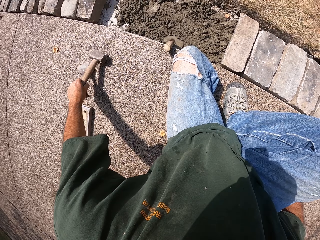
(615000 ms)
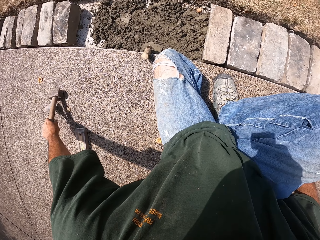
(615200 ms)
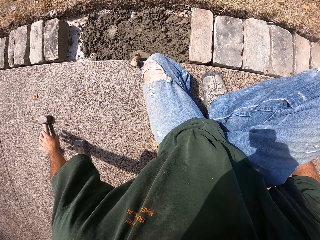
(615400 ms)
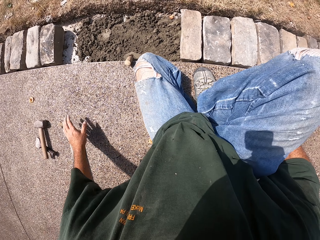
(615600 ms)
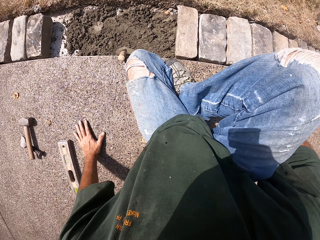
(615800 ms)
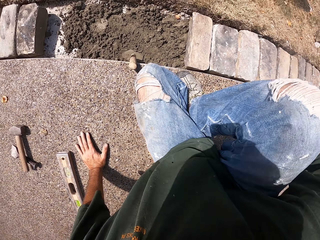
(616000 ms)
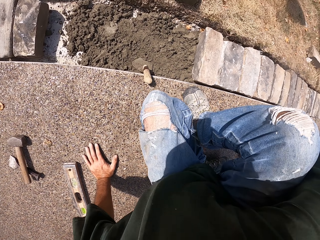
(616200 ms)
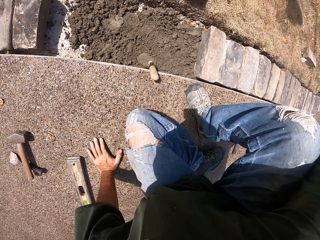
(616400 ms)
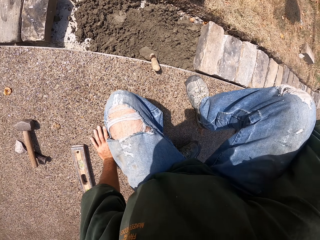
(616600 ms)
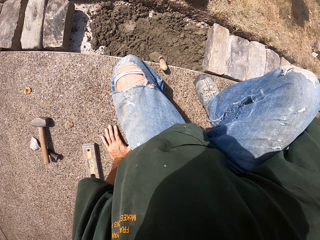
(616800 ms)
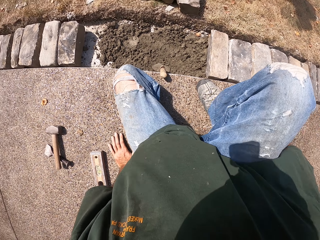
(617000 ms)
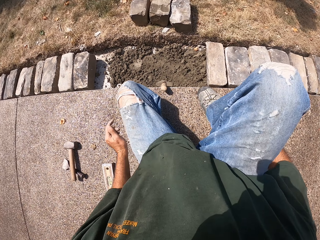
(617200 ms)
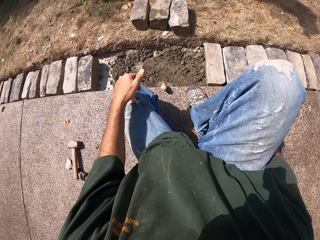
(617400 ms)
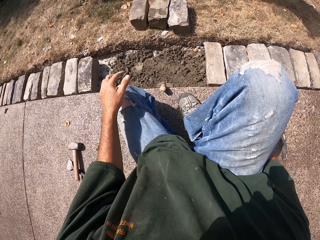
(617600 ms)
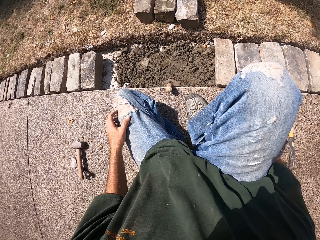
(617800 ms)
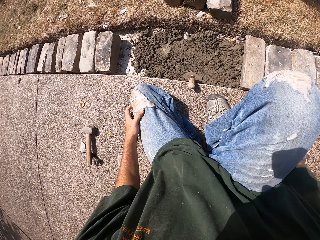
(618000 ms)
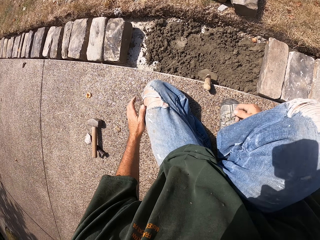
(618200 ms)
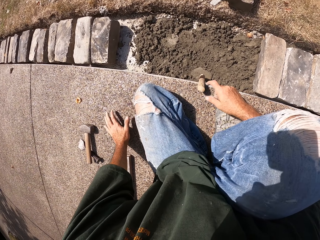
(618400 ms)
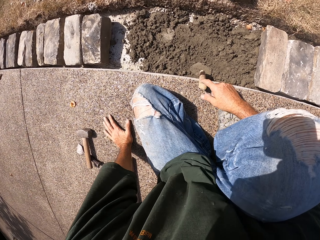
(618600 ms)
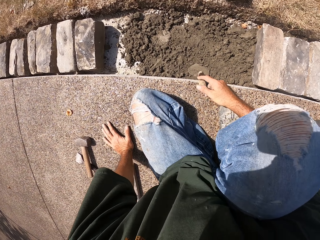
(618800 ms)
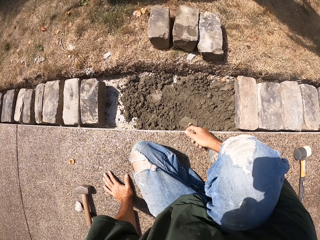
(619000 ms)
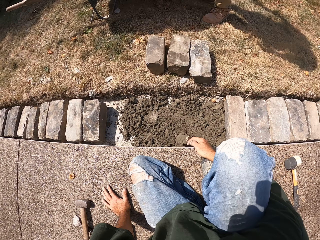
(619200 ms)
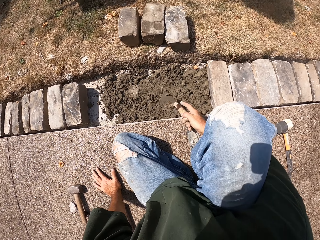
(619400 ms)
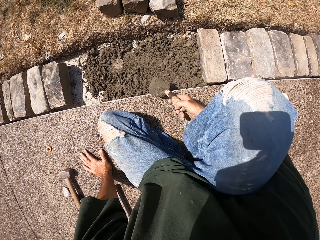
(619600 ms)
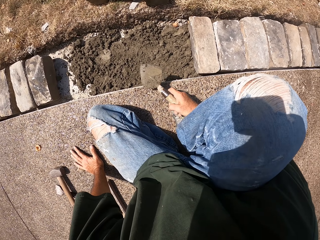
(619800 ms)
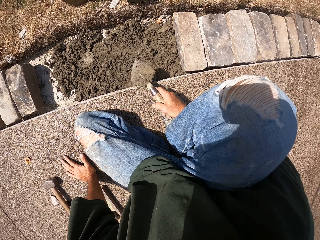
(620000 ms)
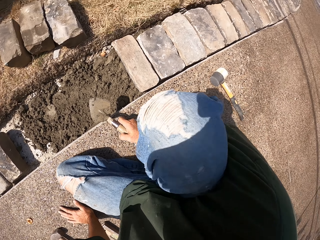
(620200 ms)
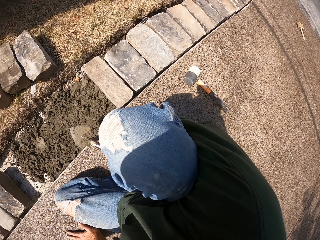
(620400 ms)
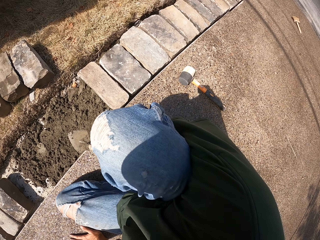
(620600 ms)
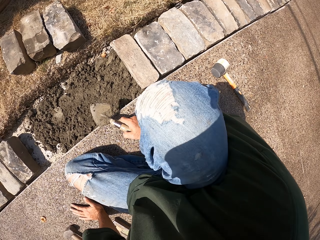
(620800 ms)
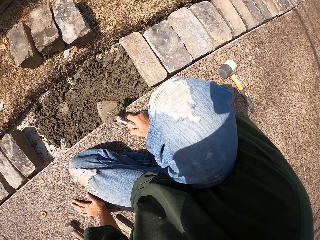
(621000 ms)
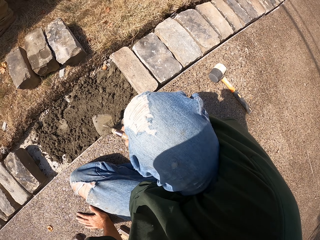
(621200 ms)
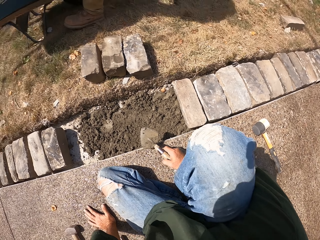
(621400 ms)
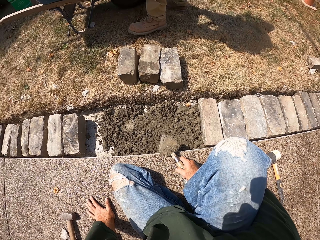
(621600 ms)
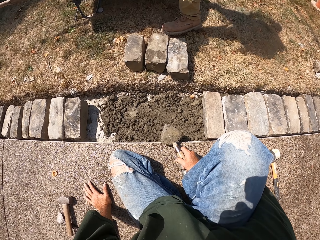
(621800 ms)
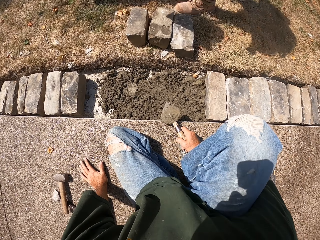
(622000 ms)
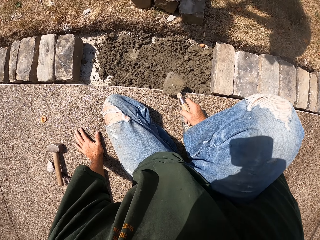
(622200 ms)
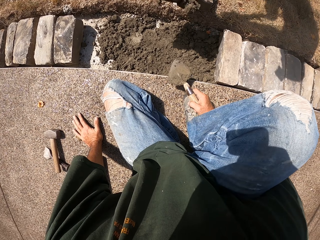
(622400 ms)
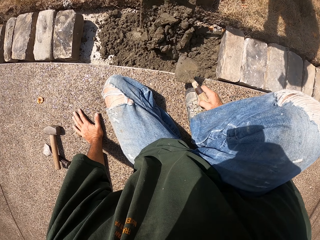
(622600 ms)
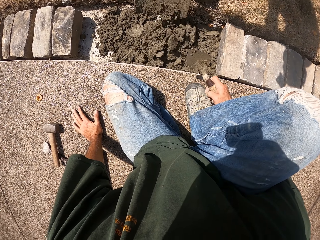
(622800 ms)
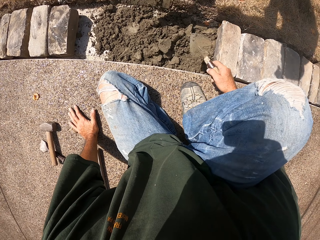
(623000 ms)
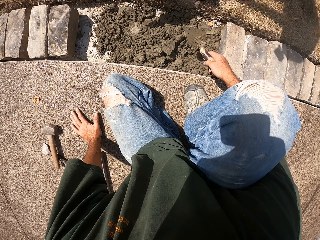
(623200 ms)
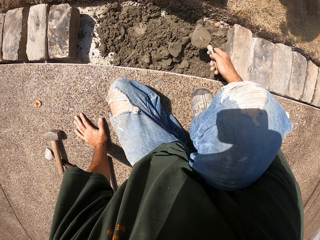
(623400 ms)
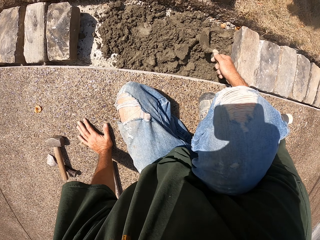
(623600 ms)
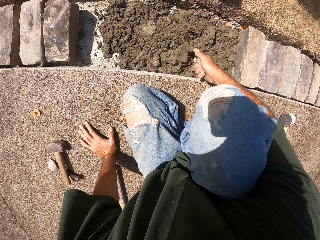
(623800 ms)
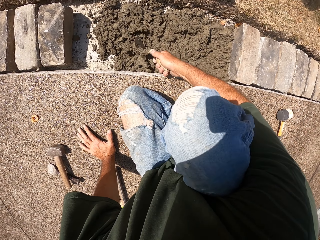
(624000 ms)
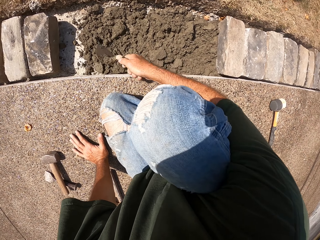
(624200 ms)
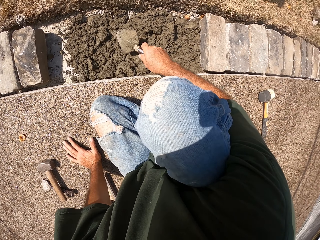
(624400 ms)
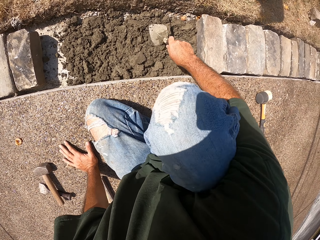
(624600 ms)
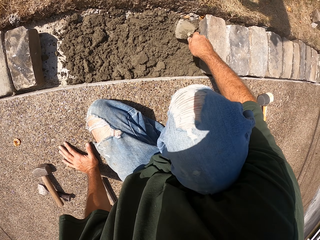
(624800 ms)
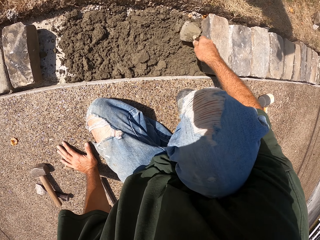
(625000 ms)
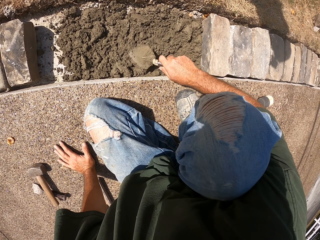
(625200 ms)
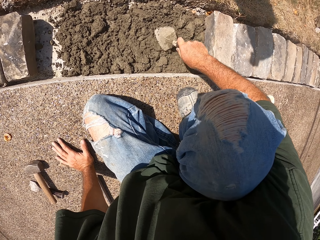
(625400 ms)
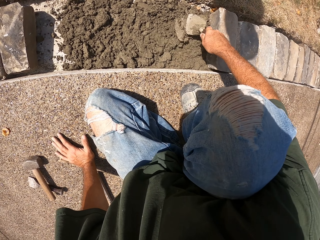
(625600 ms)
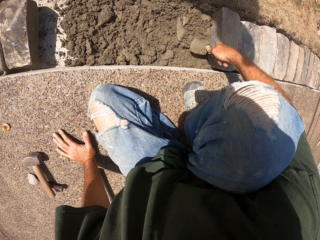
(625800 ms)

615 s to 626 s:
The camera wearer drops the hammer. They hold the masonry trowel. They spread mortar with the trowel. They level the concrete.

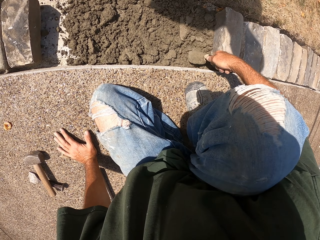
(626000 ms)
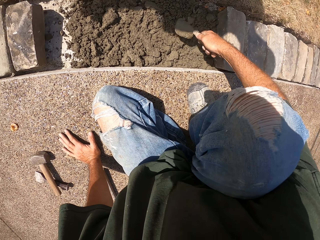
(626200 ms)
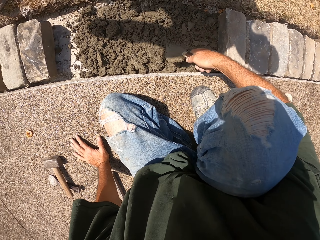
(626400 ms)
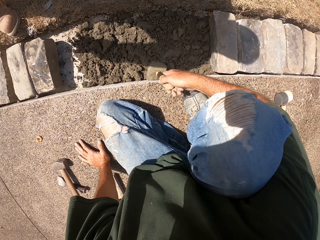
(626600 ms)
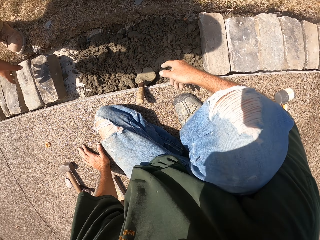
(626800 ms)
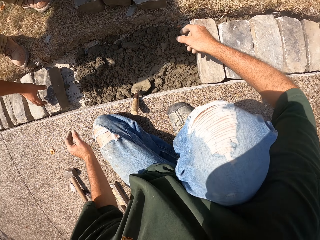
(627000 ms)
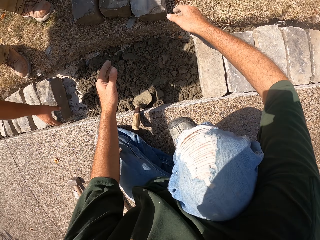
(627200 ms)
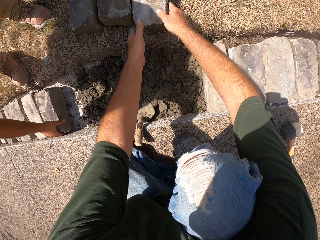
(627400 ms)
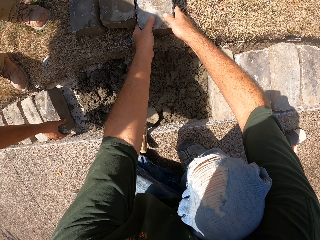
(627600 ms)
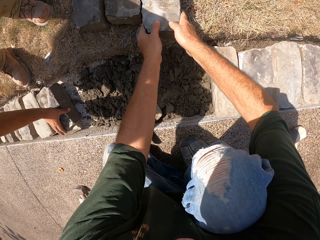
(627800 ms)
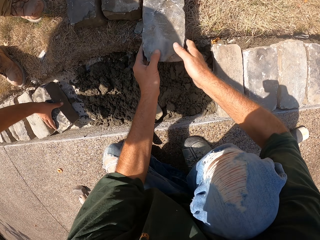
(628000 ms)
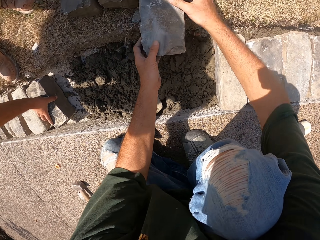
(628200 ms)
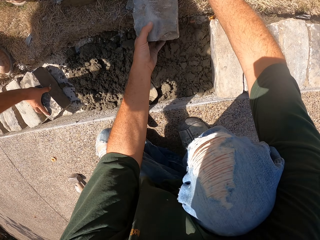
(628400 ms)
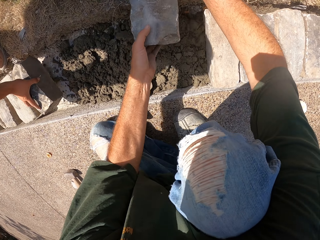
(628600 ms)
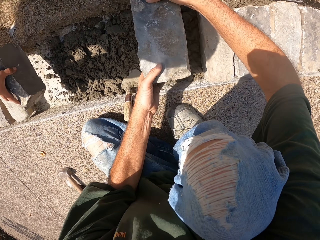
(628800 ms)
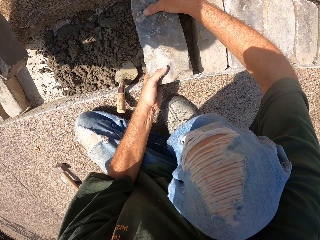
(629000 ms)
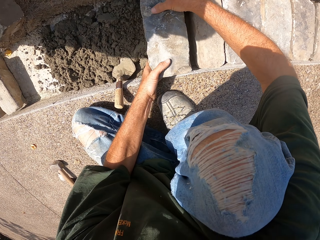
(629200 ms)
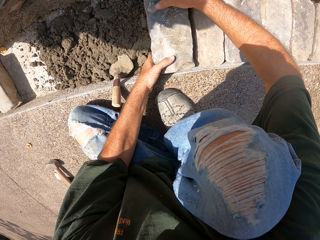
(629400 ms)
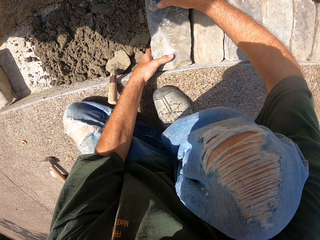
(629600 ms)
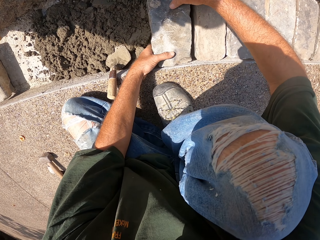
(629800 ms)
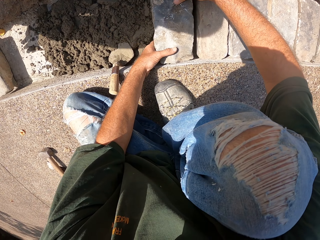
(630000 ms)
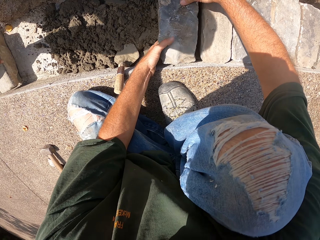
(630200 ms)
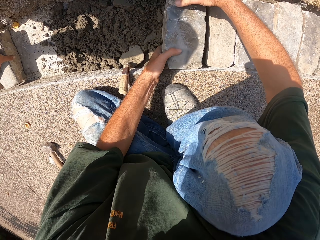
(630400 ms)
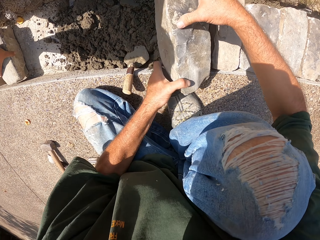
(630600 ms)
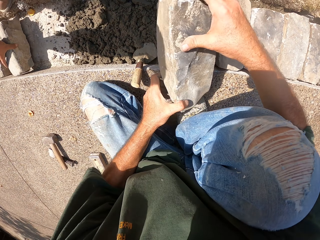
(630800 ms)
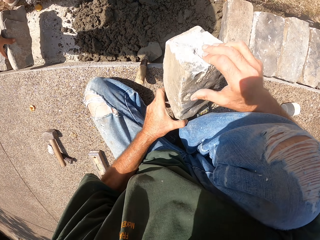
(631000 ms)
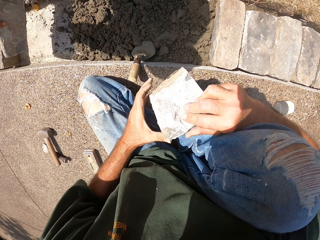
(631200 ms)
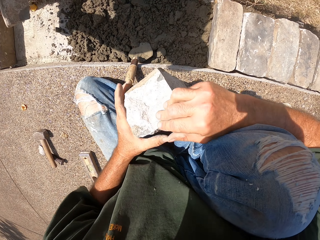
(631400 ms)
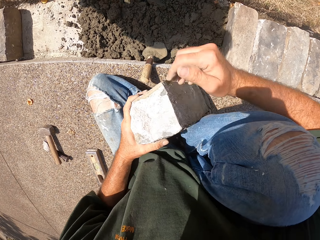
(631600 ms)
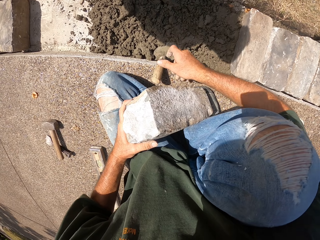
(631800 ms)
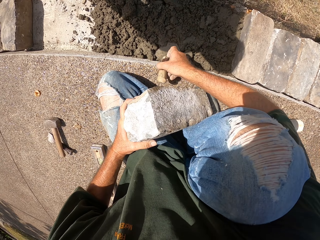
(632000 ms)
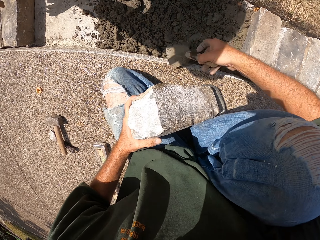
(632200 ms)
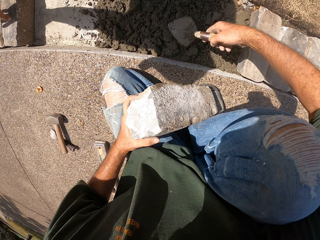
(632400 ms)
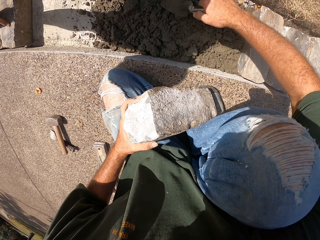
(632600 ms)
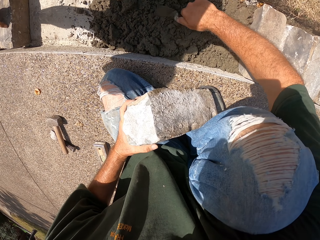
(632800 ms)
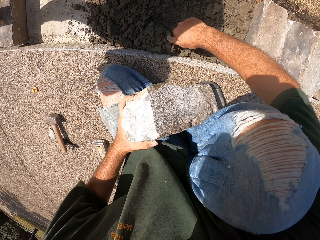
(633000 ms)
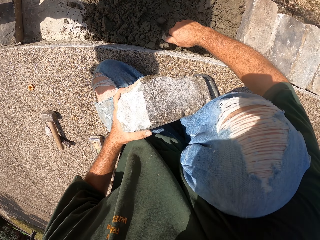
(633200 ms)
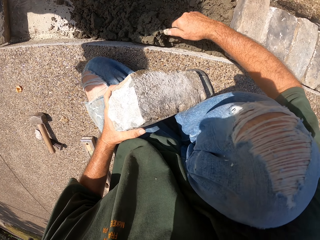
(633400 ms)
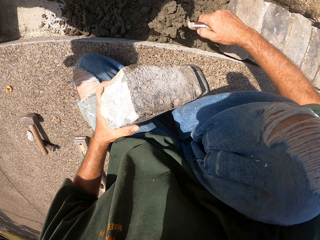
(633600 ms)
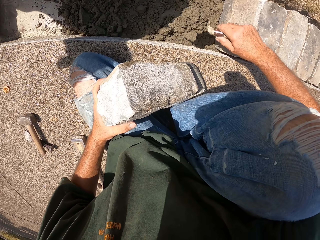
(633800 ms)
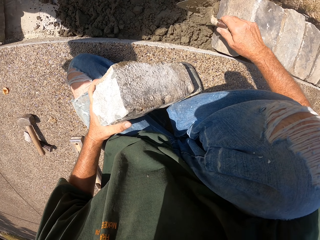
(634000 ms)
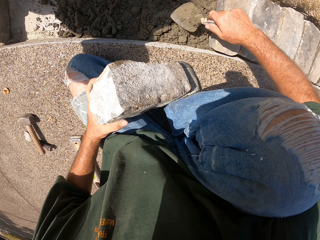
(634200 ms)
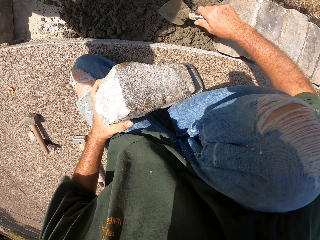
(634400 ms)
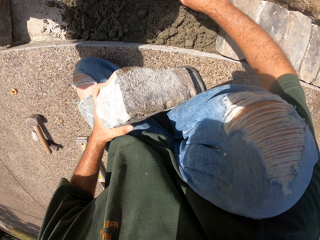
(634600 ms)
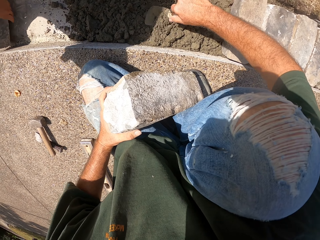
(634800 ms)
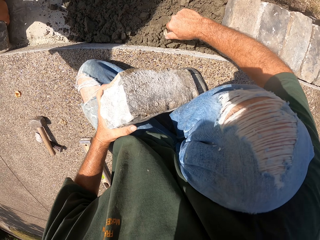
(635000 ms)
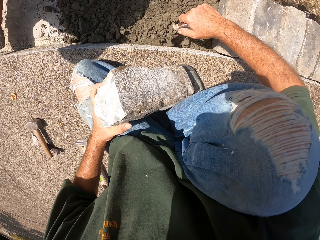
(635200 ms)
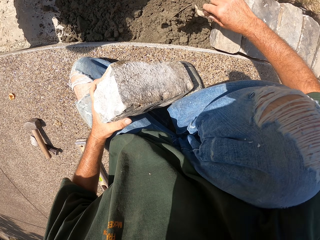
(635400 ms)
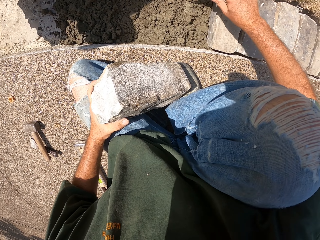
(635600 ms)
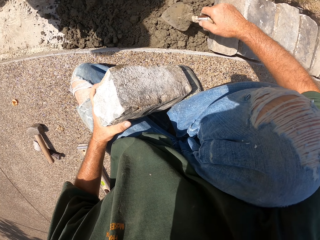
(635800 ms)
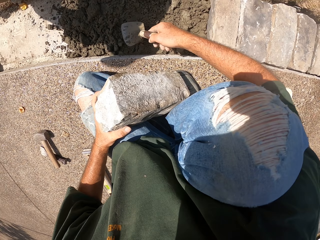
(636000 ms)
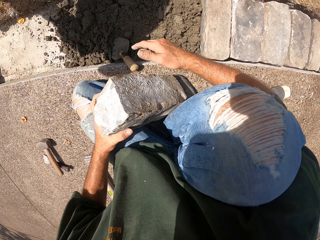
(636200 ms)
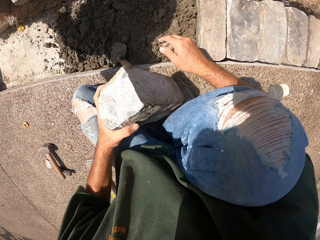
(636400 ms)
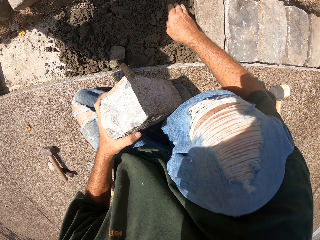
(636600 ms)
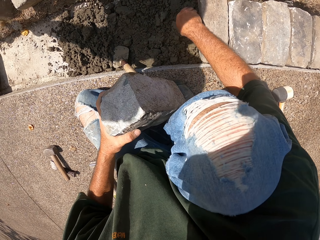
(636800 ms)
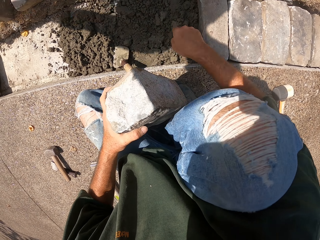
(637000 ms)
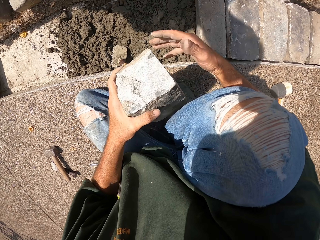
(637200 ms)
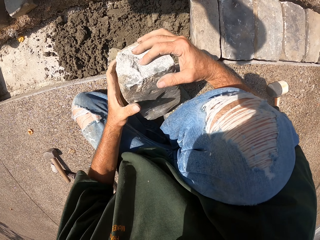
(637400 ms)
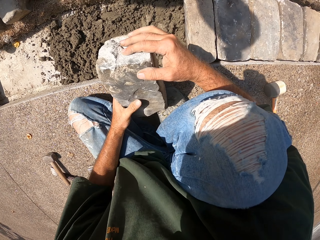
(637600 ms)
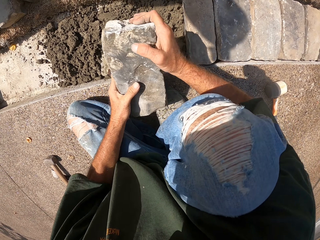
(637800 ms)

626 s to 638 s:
The camera wearer drops the masonry trowel. They pick up a brick. They put a stone in the furrow. They fix the brick. They remove the stone from the furrow. They spread mortar with a trowel. They scoop and pour the concrete. They drop the masonry trowel.
